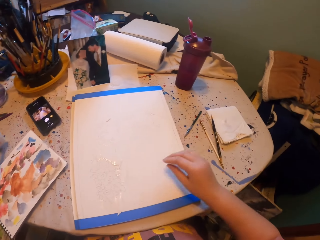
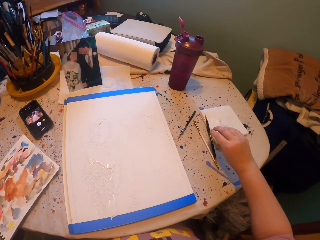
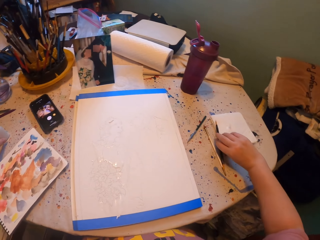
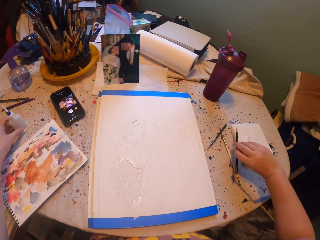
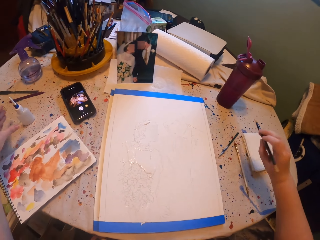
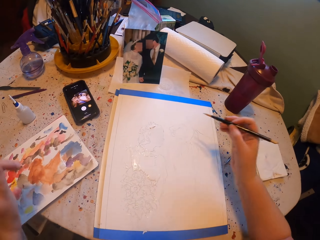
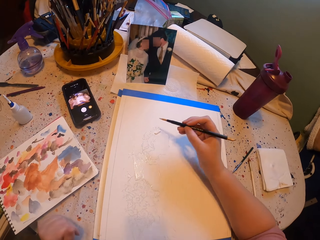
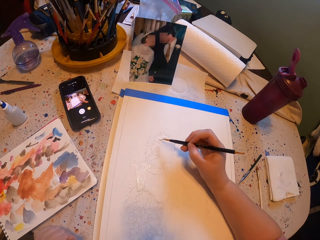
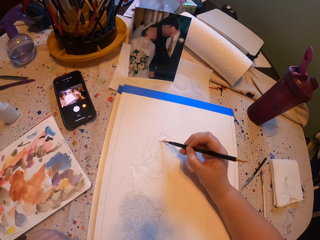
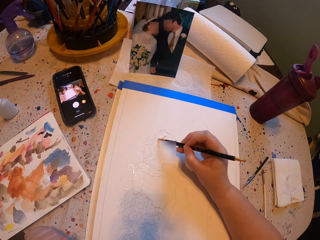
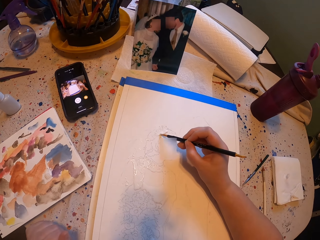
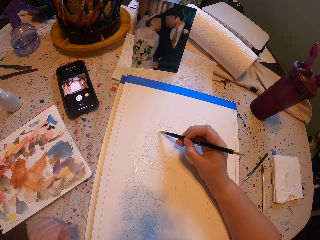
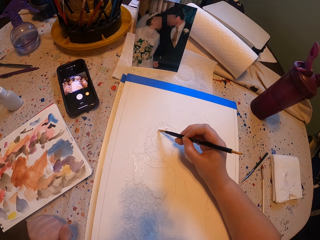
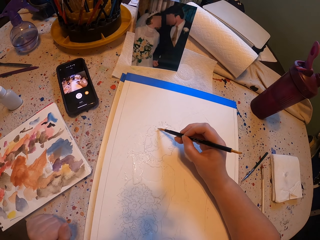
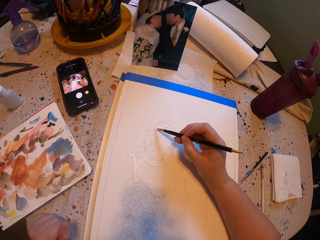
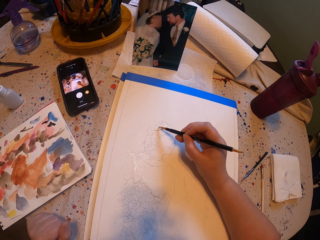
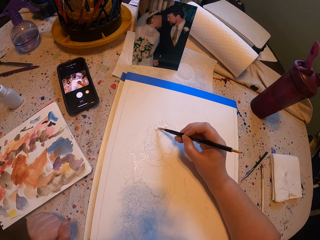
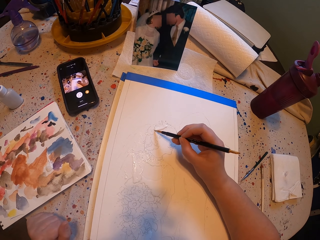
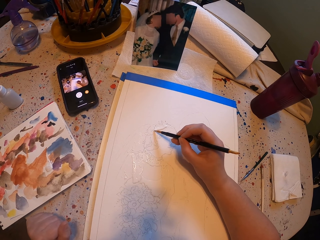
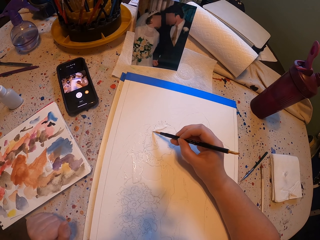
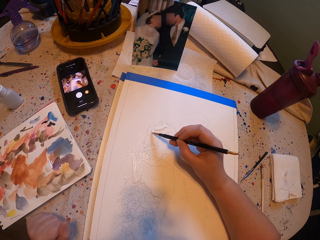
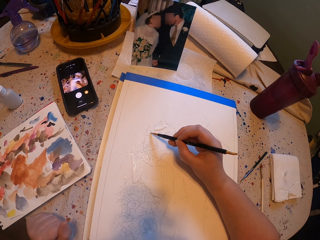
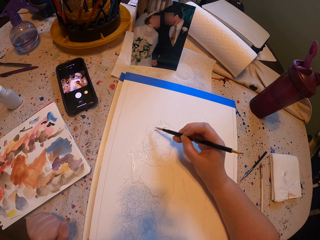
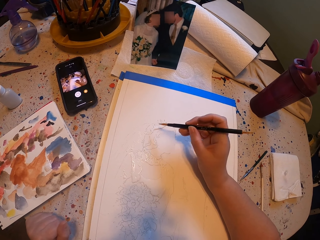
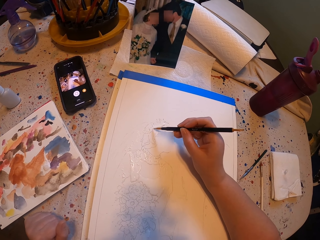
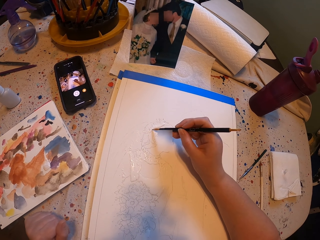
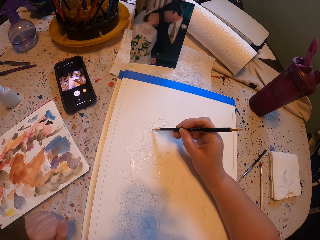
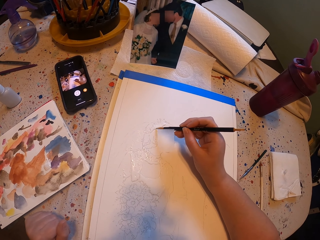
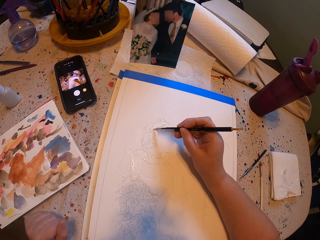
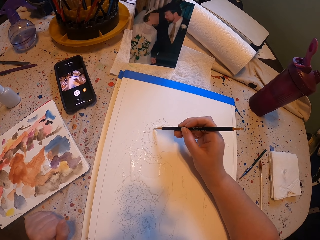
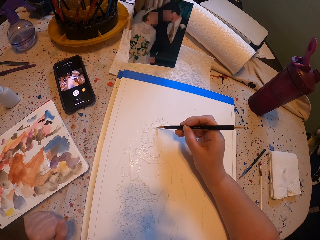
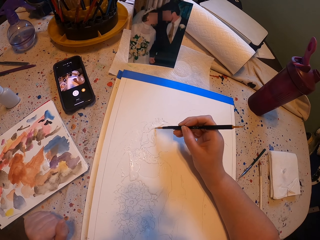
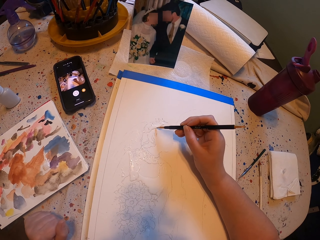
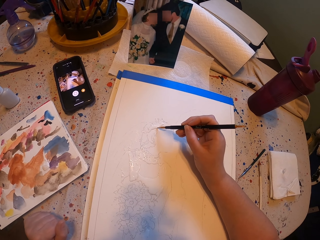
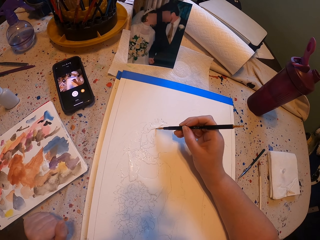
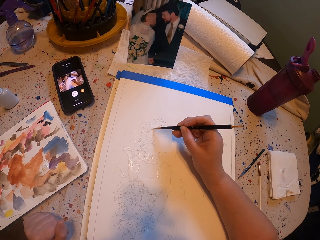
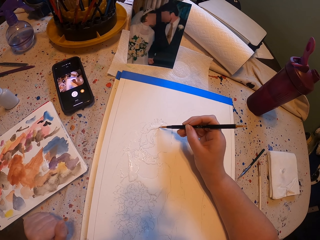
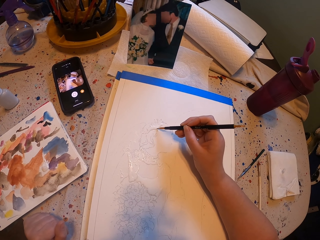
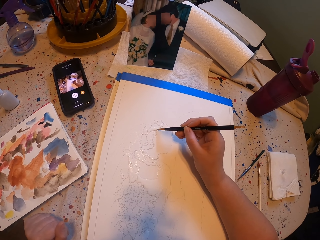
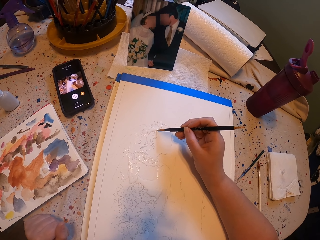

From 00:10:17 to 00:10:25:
The camera wearer puts the ink bottle on the table. They pick up the paint brush. They paint a picture with the pen brush.

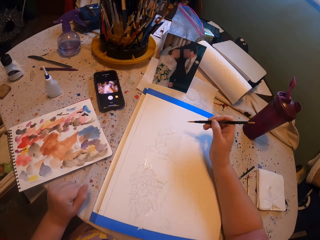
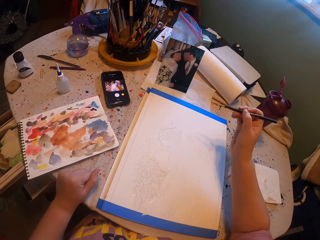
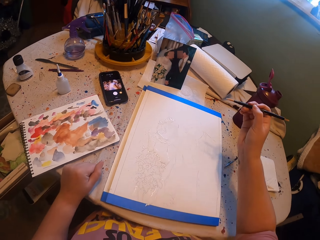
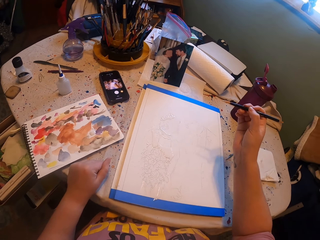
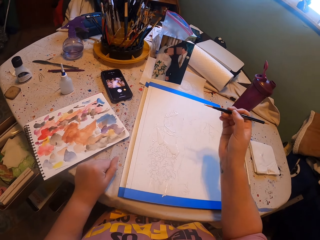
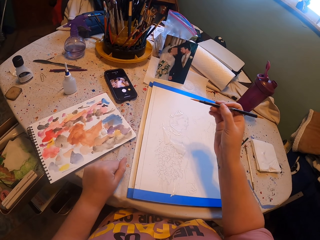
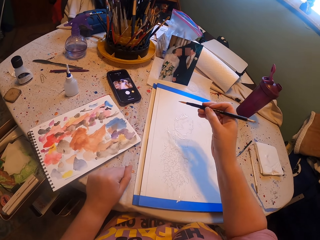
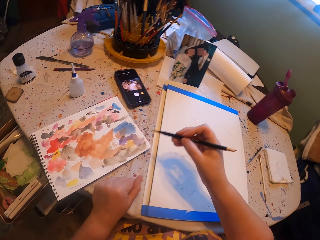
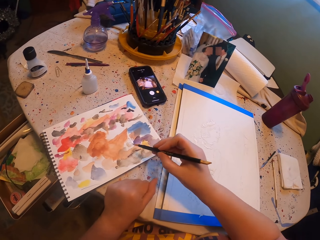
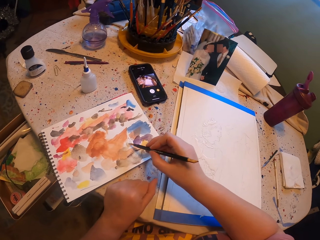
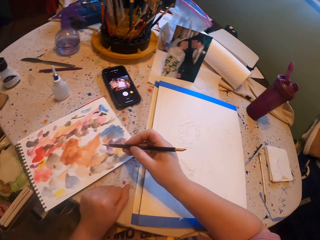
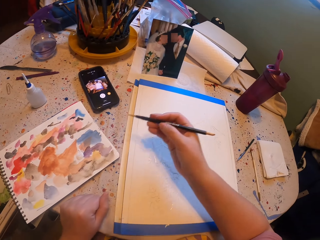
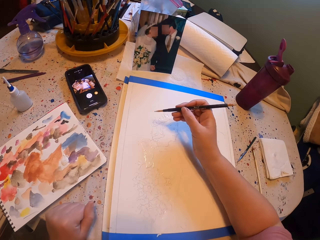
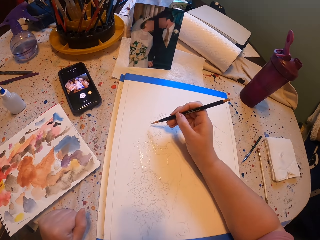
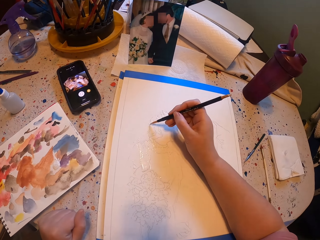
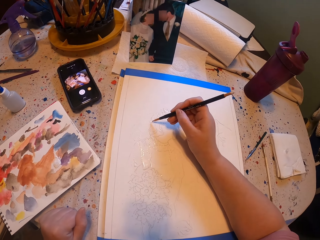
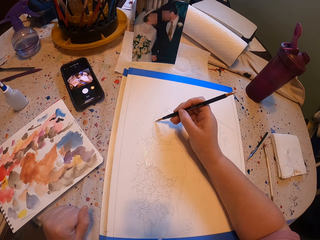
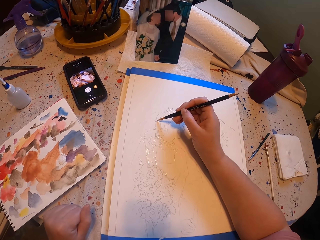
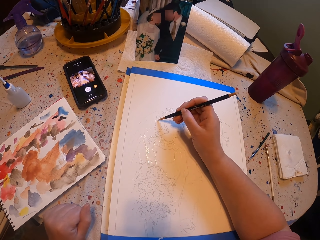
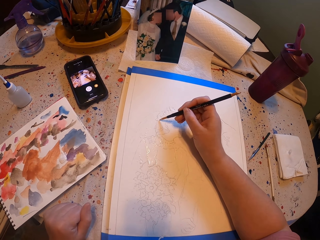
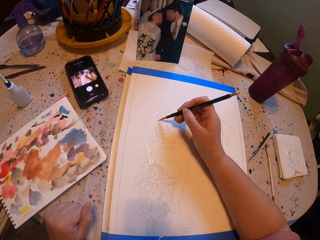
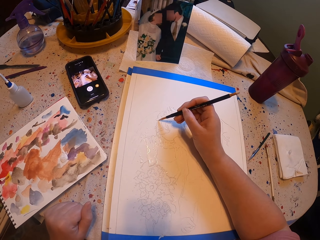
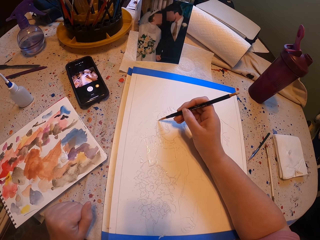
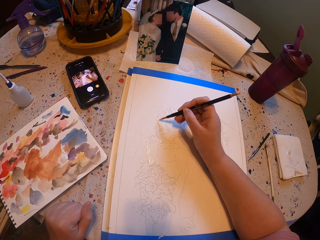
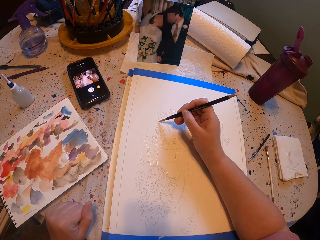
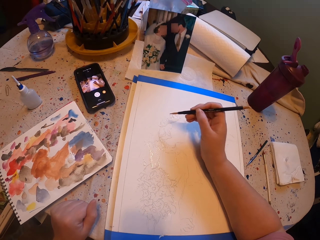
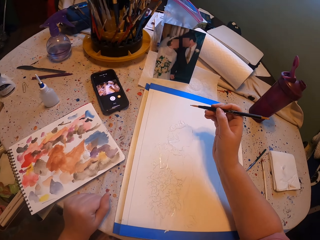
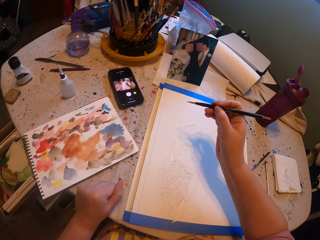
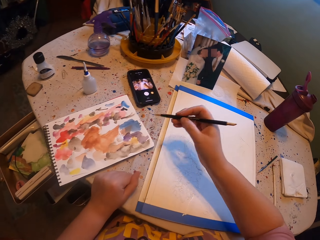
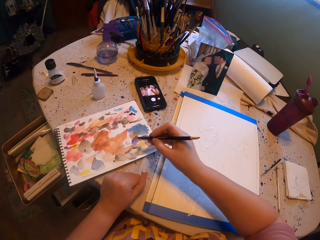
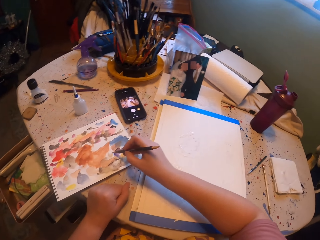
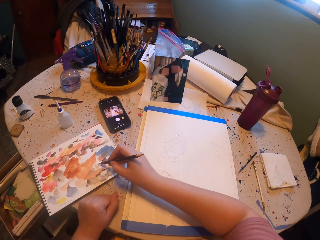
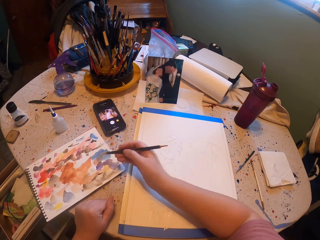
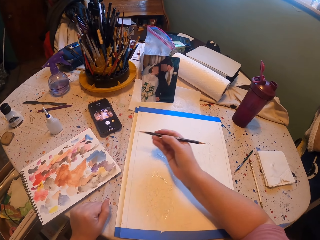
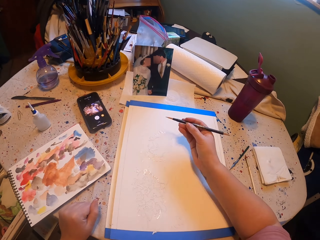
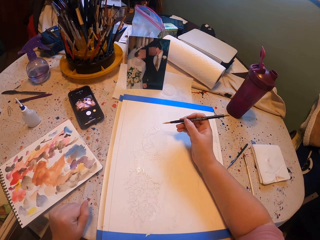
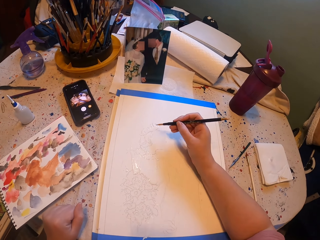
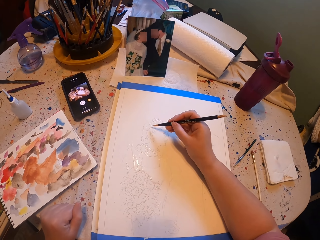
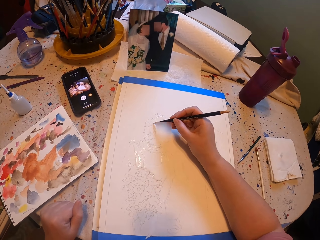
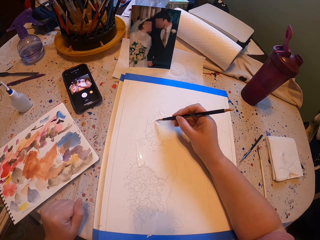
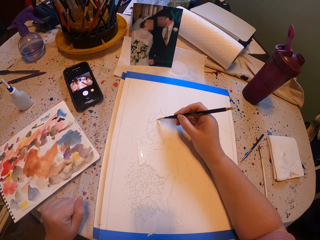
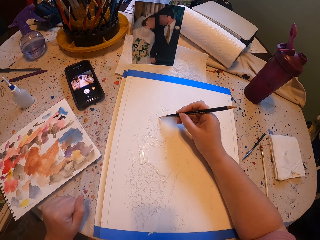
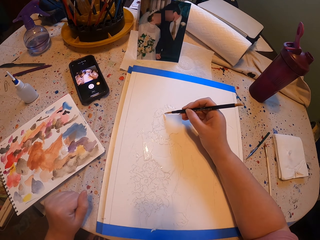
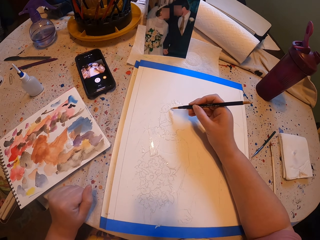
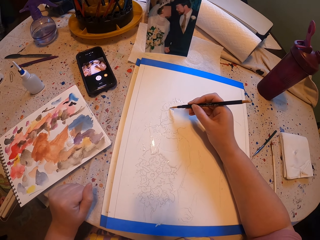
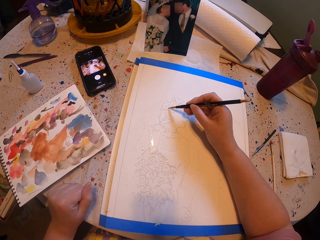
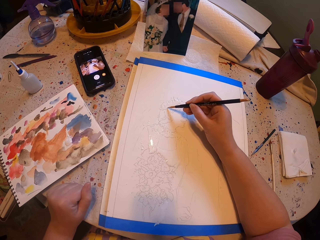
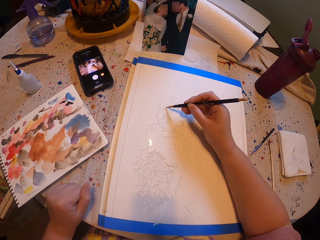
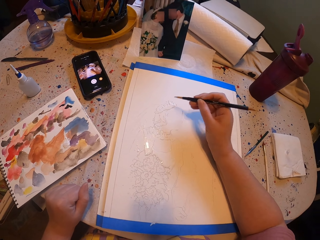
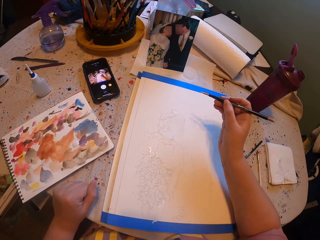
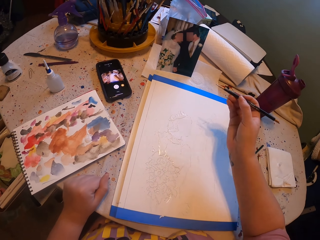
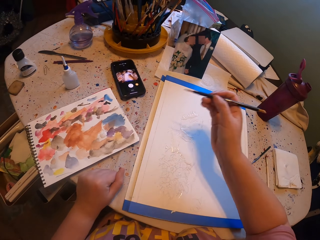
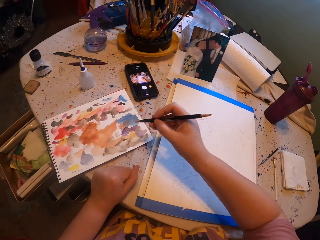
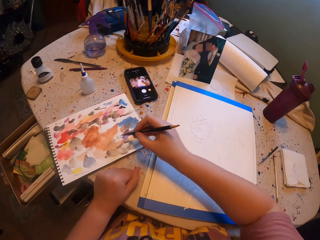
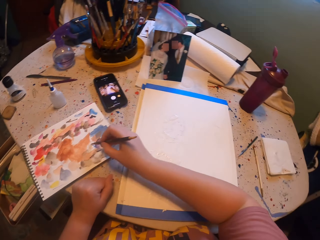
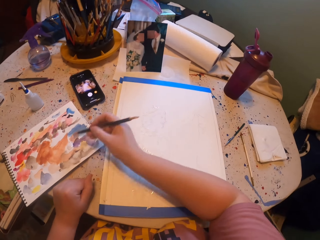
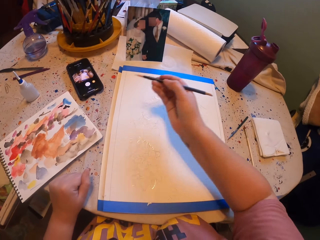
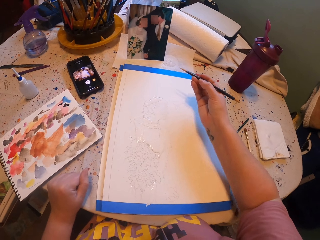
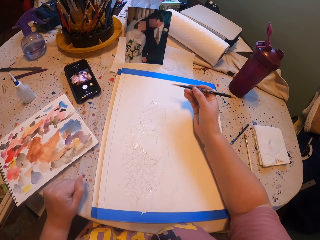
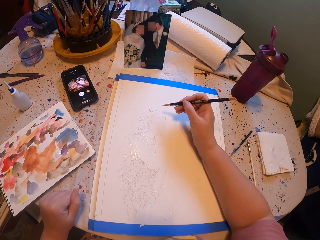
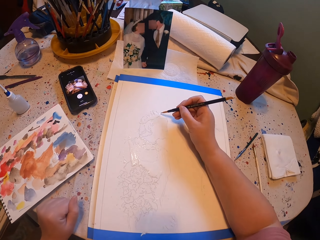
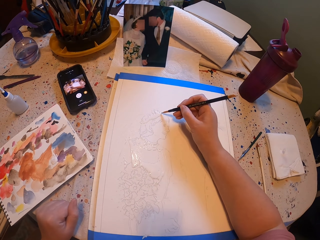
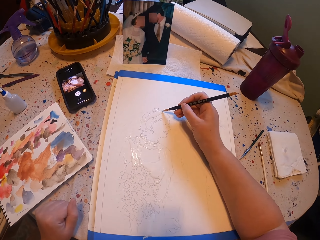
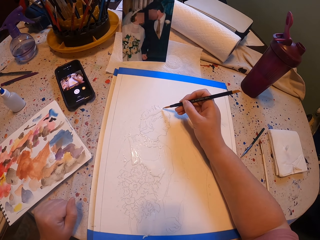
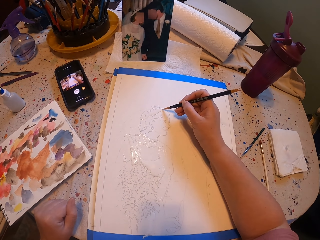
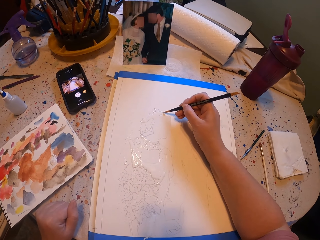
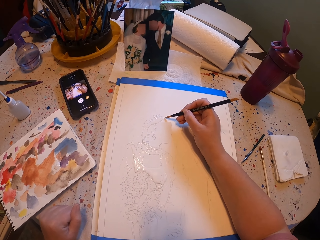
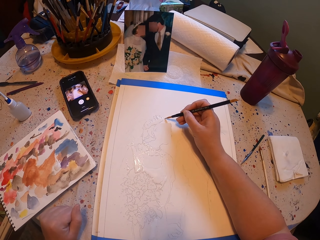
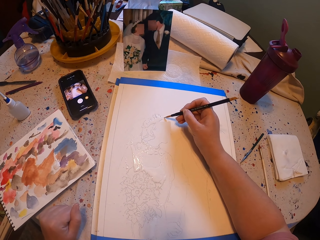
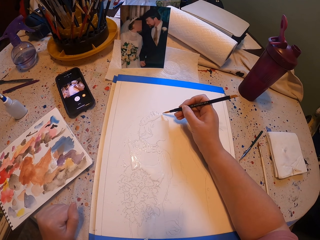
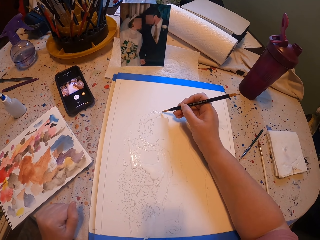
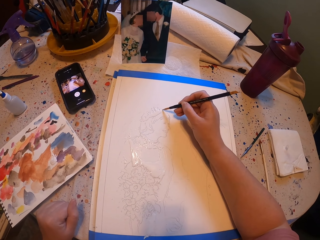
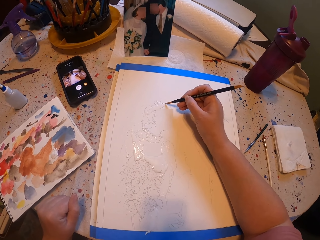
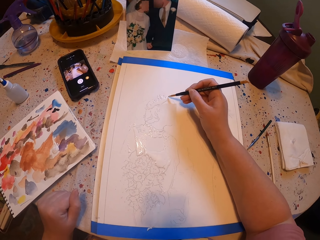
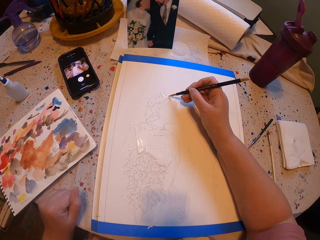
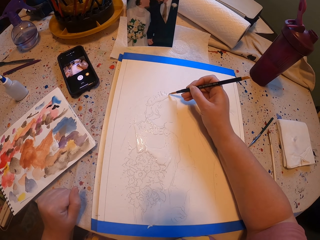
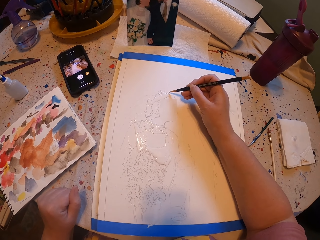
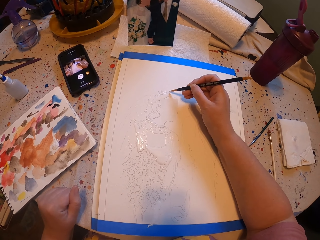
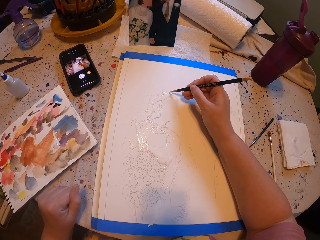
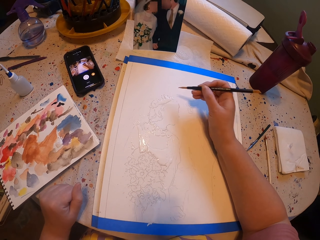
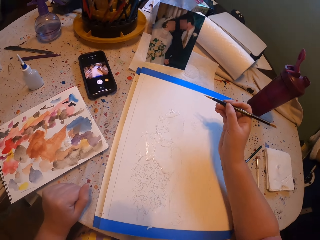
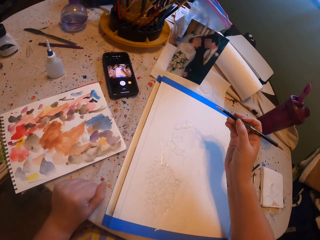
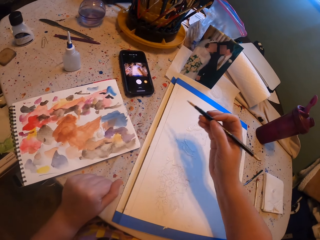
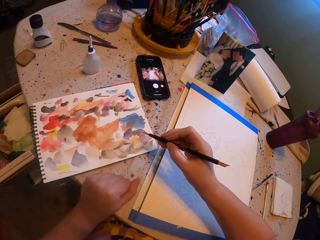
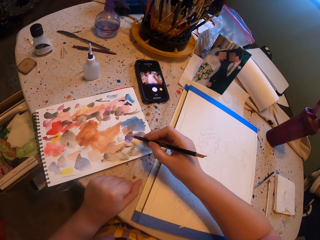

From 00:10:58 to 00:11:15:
The camera wearer puts paint on the paint brush. They paint the book. They rub the pen brush on the ink paper. They put paint on the paint brush. They paint a picture with the pen brush. They put paint on the paint brush. They paint the book.
